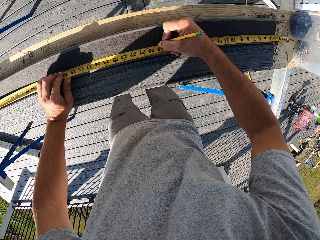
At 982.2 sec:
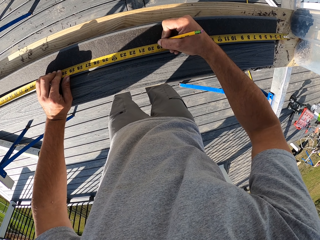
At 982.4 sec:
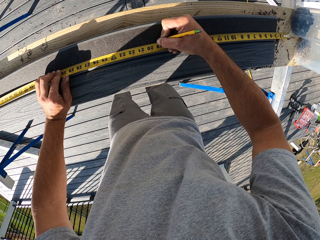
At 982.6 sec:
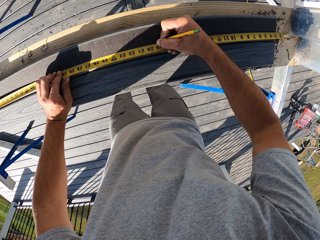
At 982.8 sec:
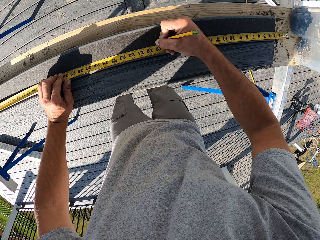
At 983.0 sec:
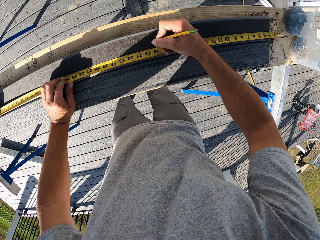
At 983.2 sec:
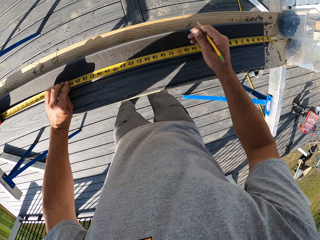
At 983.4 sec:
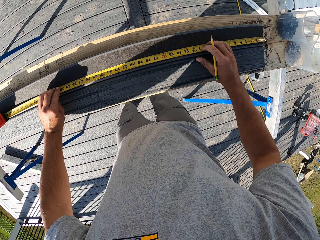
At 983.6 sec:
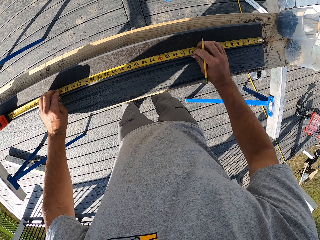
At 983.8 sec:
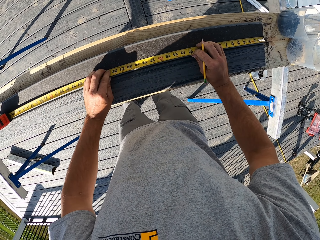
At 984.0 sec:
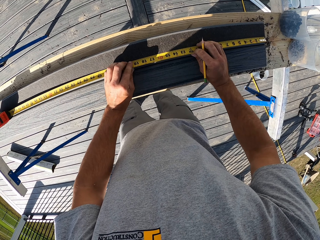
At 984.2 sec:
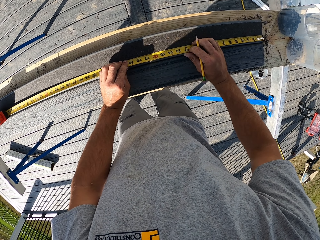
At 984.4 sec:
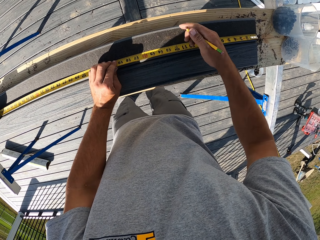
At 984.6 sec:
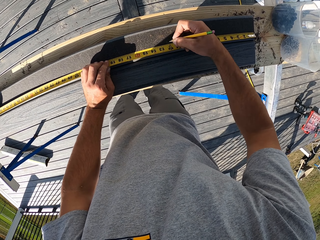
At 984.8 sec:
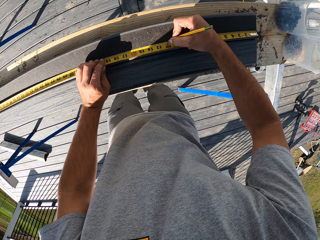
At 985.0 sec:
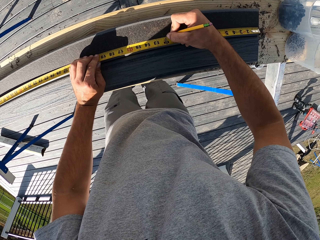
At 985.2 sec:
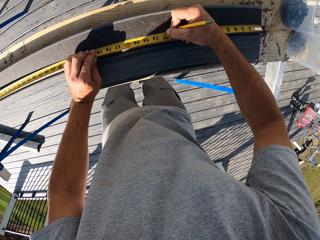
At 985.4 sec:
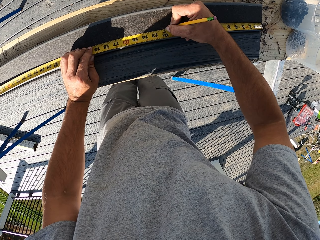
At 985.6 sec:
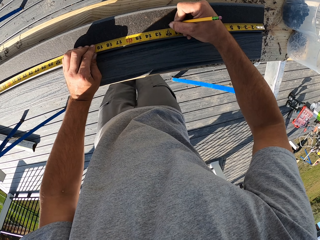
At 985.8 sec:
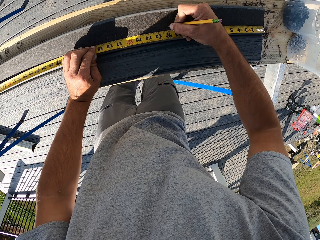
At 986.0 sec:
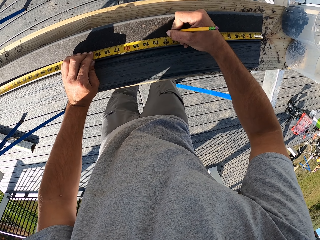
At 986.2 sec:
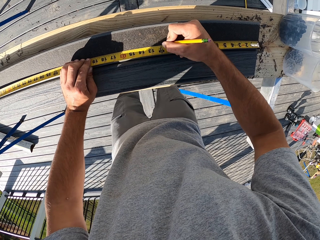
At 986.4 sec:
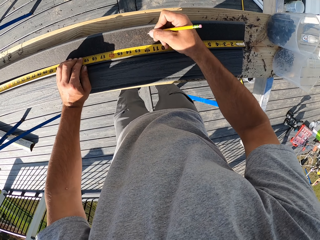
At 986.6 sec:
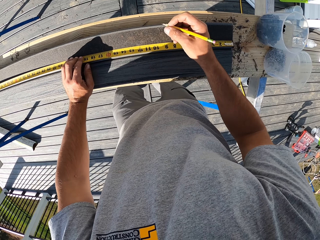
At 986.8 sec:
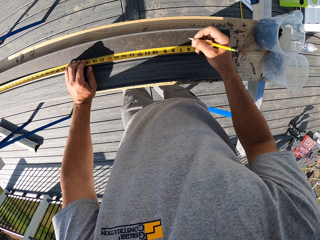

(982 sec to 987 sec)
The camera wearer puts marks on the timber.

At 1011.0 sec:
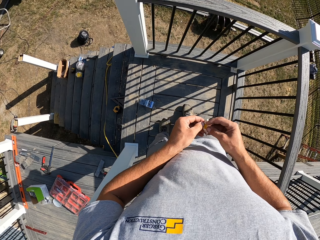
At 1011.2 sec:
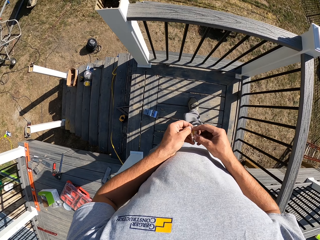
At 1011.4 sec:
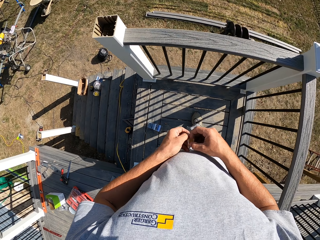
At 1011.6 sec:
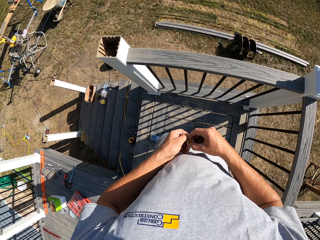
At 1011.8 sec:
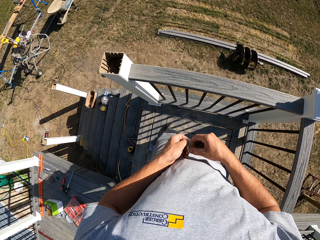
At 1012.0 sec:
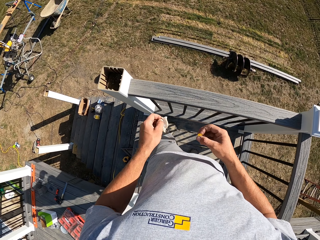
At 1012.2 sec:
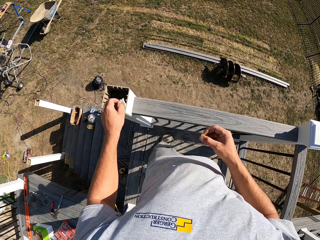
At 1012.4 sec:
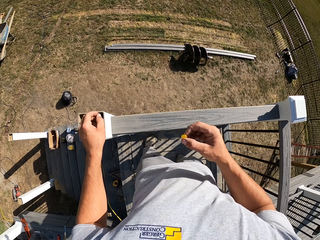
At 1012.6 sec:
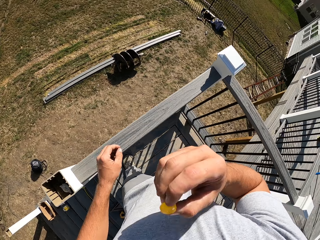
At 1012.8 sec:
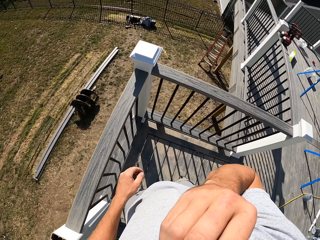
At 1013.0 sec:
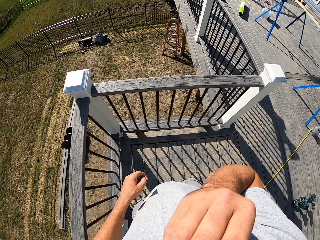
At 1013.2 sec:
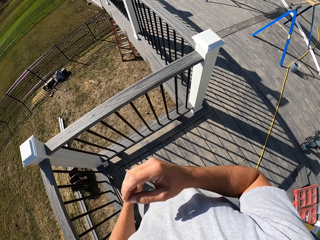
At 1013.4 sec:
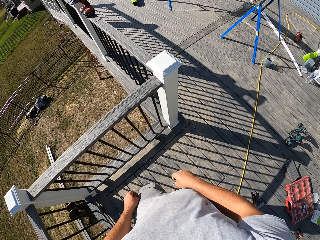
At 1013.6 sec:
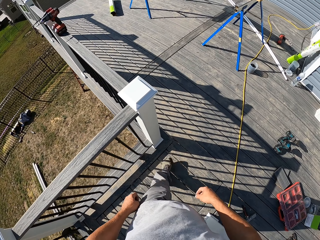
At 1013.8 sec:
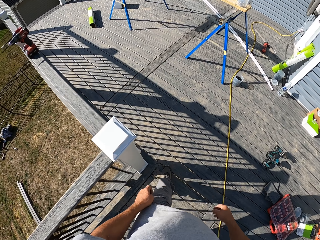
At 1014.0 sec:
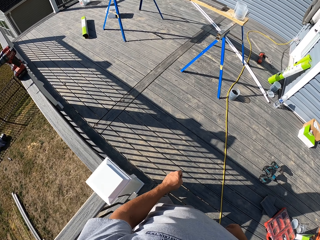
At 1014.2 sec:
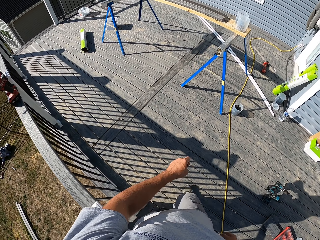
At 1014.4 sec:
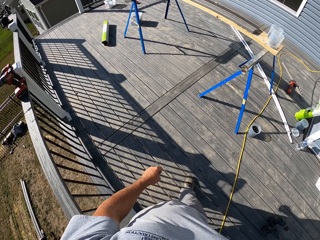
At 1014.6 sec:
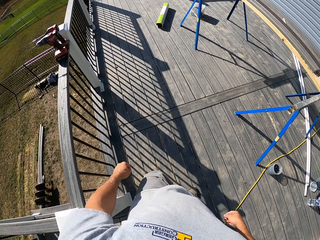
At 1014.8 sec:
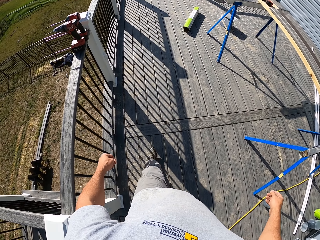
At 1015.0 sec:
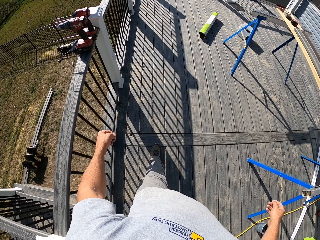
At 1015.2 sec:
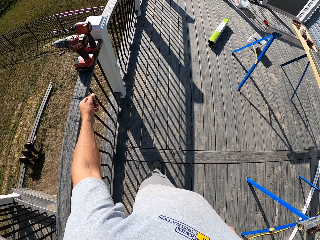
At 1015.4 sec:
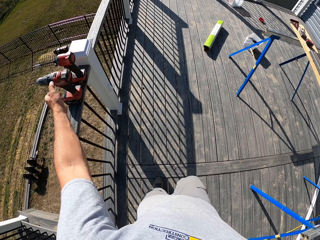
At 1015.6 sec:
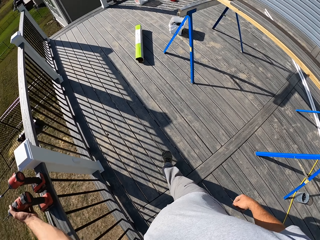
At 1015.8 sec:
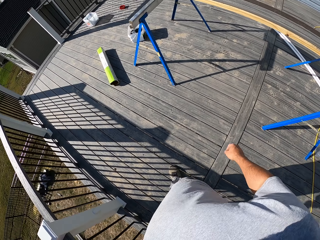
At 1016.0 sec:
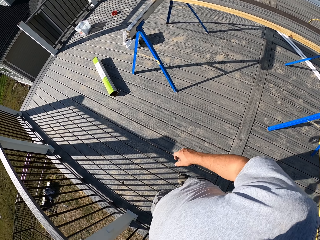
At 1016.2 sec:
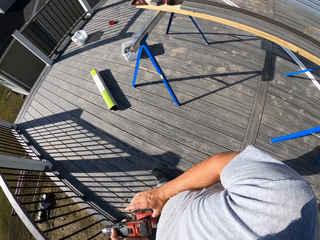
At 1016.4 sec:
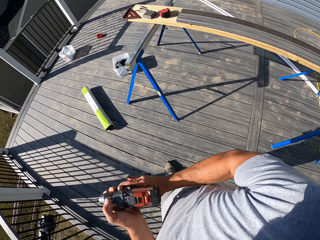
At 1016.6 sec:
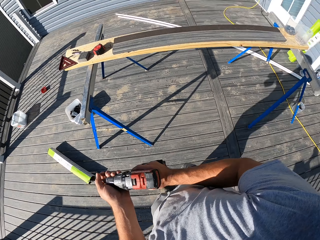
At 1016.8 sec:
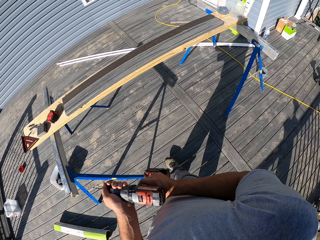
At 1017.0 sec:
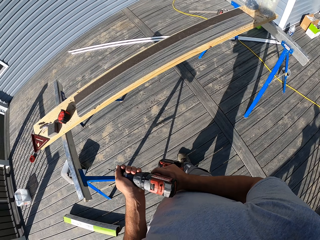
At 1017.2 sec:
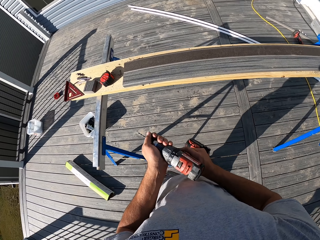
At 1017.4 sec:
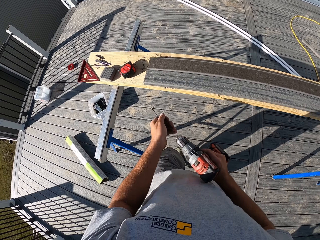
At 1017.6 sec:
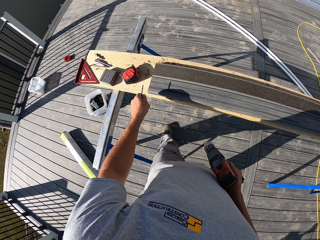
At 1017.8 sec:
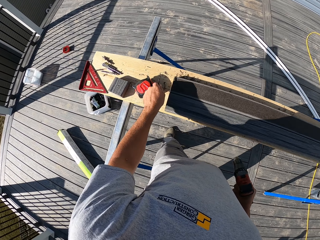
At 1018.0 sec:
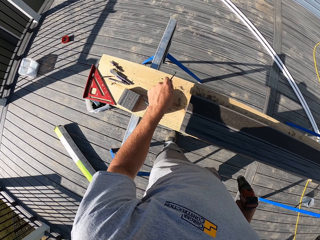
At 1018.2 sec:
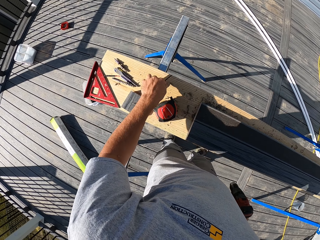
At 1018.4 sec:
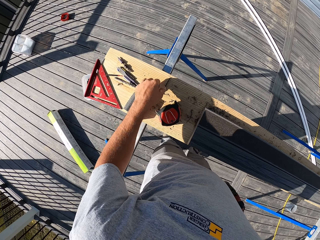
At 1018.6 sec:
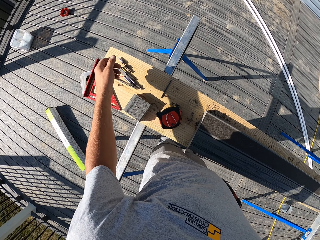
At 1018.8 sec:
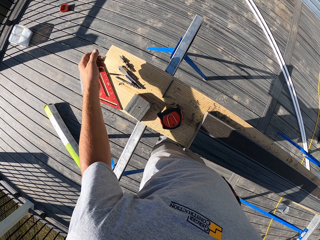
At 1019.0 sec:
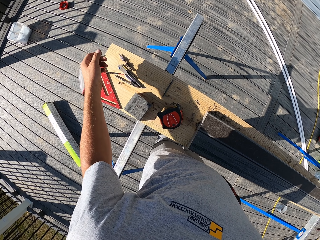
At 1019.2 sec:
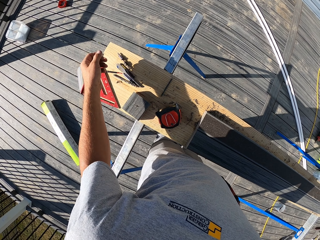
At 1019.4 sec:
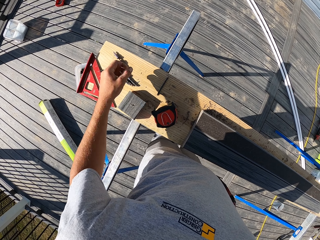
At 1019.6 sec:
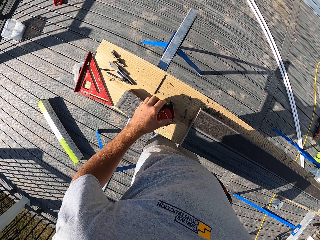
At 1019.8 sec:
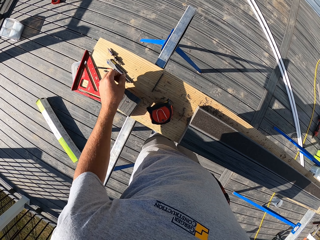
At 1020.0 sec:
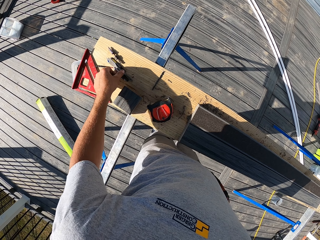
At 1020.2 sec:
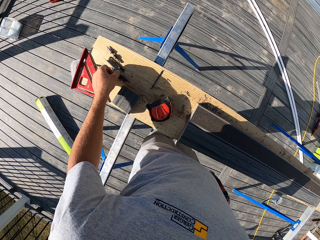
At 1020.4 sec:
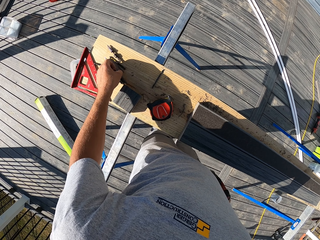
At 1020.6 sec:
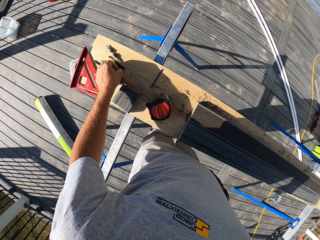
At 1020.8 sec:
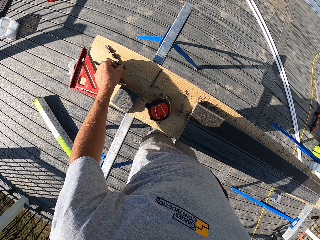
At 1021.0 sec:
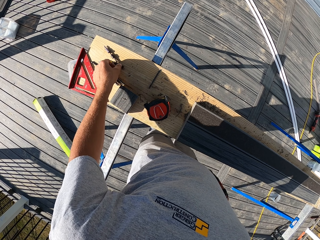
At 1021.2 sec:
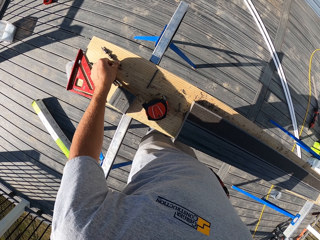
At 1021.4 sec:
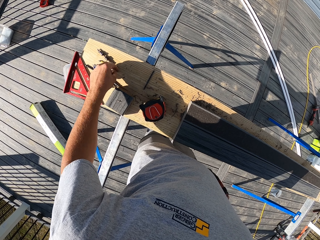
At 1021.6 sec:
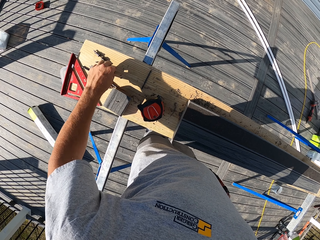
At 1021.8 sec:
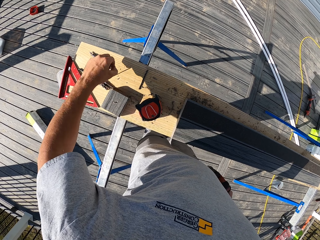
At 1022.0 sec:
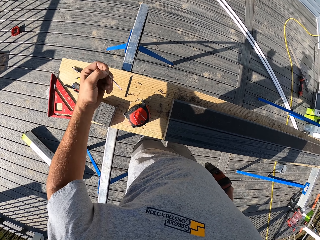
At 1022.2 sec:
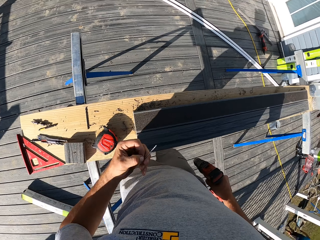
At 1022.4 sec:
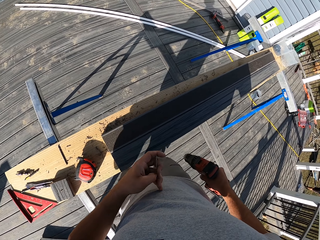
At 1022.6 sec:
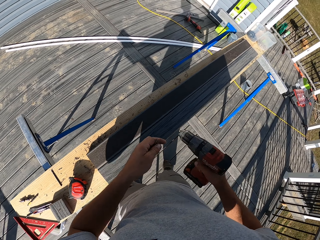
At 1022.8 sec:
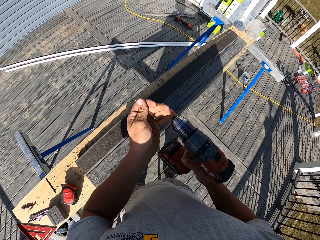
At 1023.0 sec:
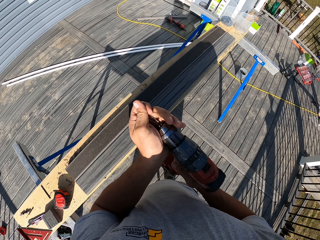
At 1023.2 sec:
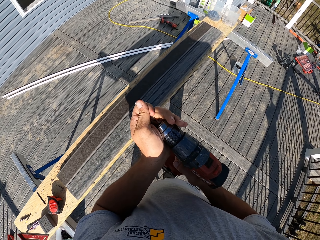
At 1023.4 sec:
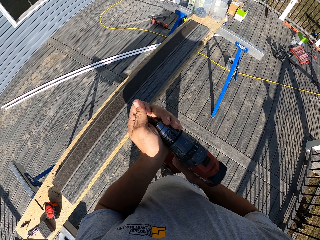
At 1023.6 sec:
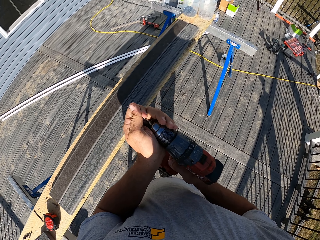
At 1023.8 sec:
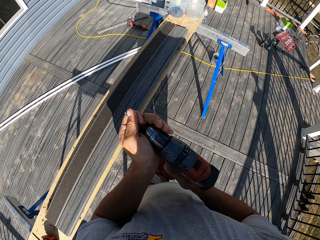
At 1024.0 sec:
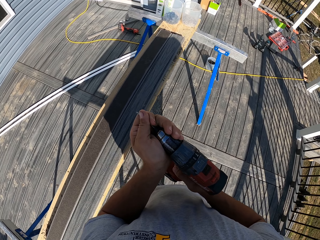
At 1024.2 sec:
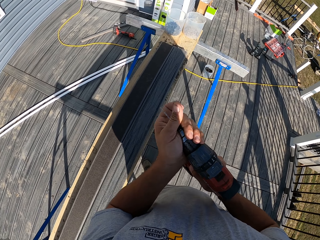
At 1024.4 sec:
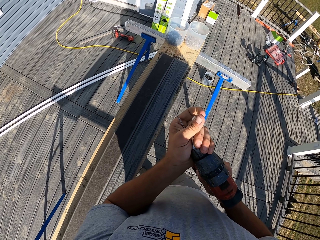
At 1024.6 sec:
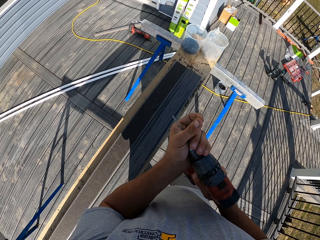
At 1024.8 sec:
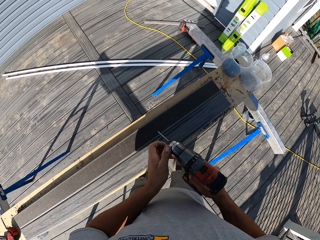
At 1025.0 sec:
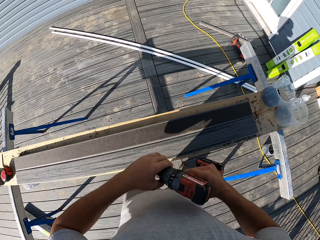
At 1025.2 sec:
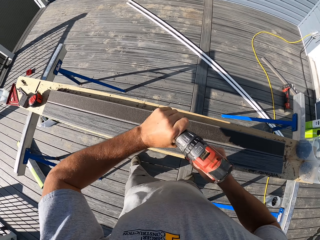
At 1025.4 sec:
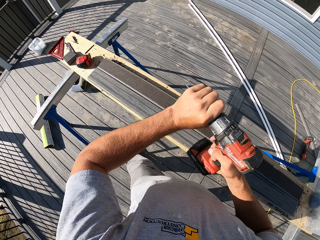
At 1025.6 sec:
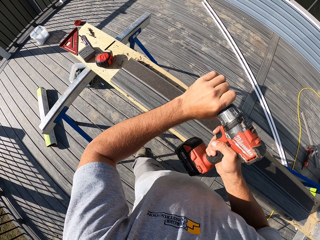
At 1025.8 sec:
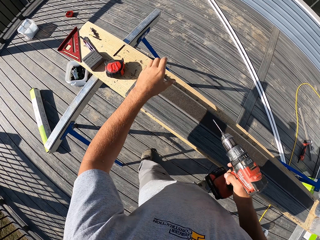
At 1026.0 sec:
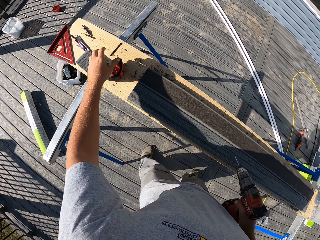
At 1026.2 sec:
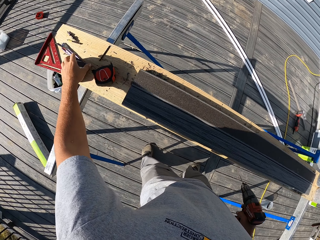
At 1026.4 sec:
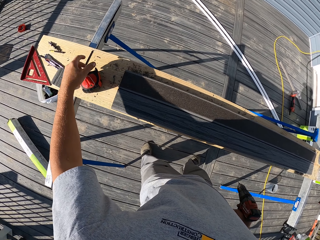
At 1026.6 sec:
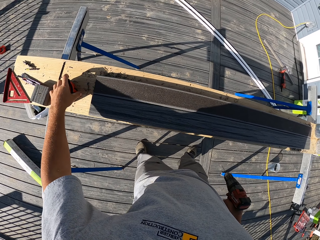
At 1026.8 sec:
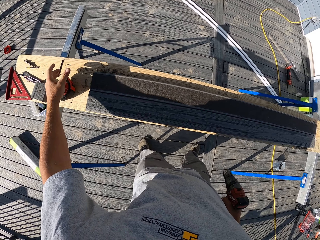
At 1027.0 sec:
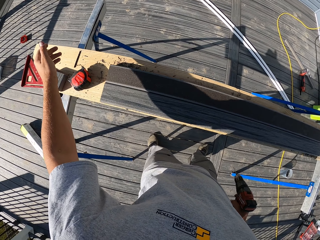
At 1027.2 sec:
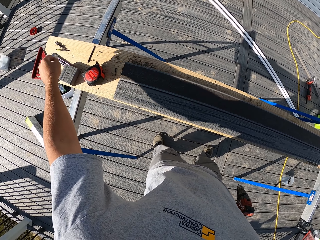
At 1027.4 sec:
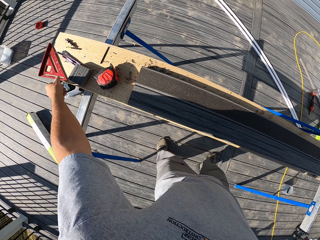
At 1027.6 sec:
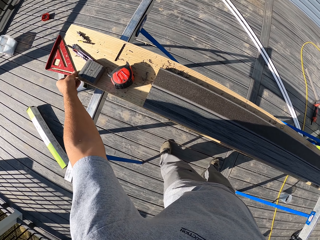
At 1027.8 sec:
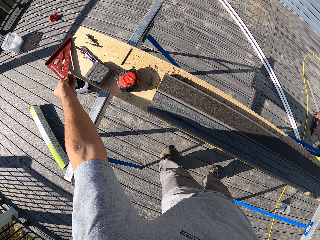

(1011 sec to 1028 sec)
The camera wearer eats the sweet. They walk. They pick up a drill or nail gun. They remove the drill pin and place the drill pin or bolt on the timber wood. They pick up another drill pin. They fix the drill pin.
